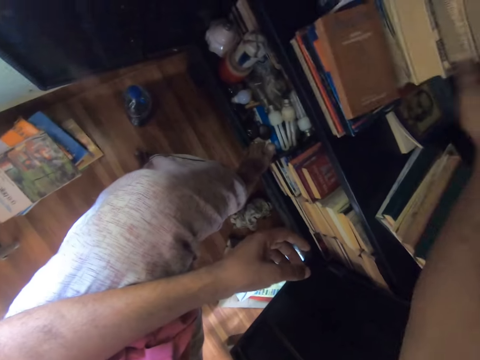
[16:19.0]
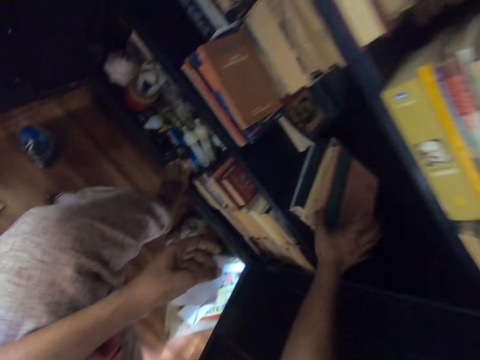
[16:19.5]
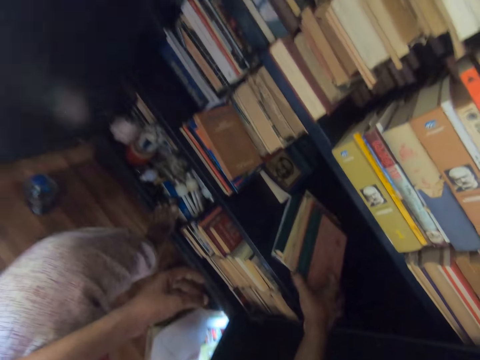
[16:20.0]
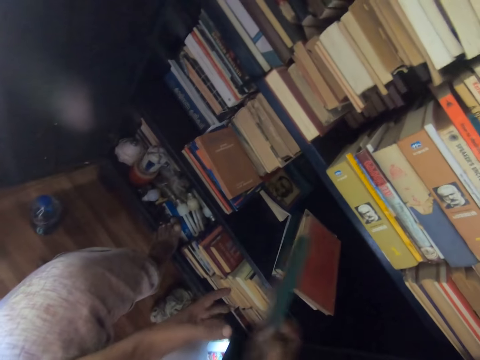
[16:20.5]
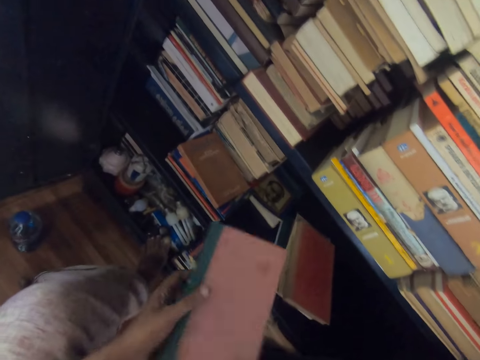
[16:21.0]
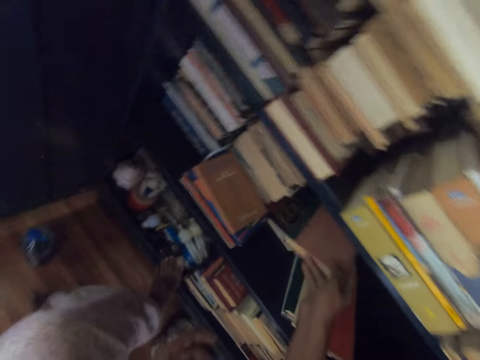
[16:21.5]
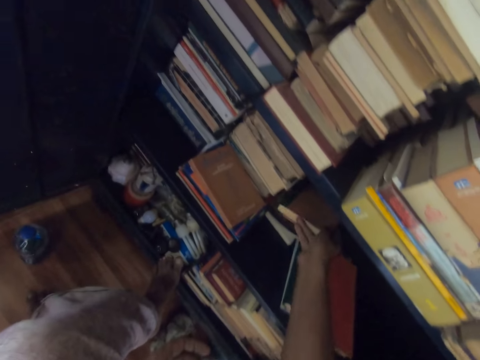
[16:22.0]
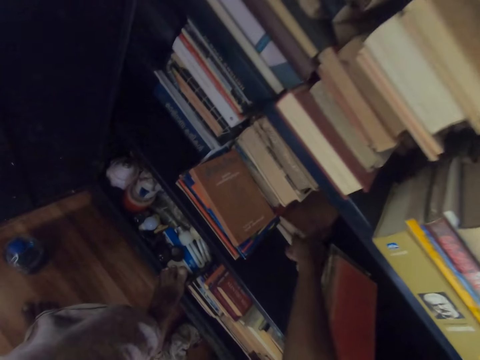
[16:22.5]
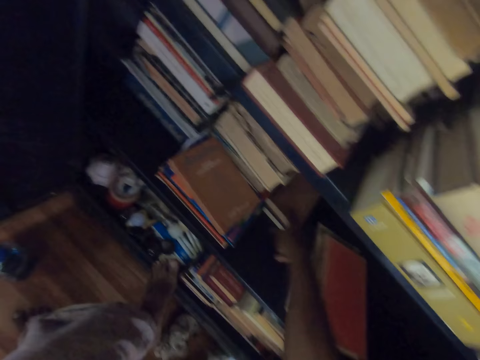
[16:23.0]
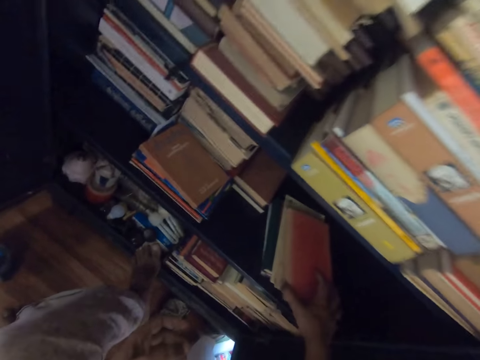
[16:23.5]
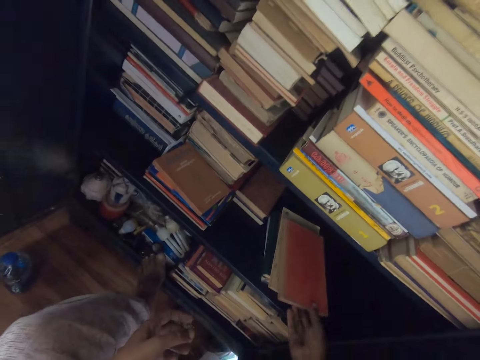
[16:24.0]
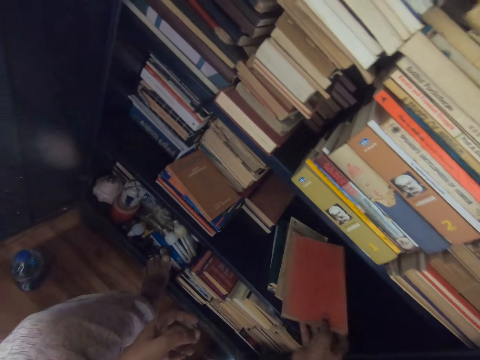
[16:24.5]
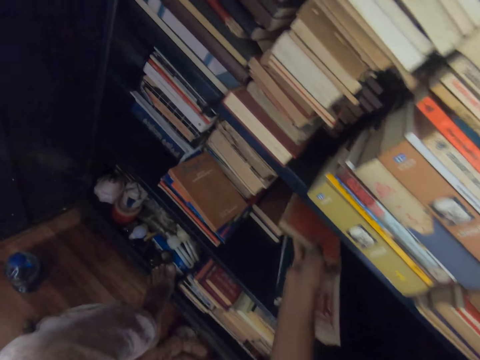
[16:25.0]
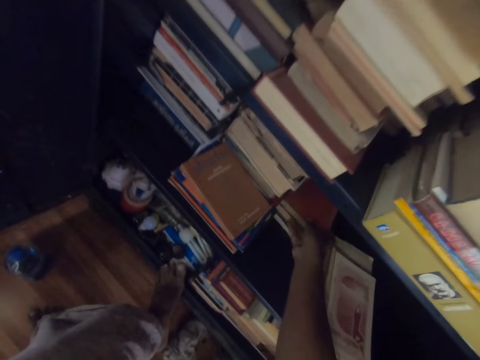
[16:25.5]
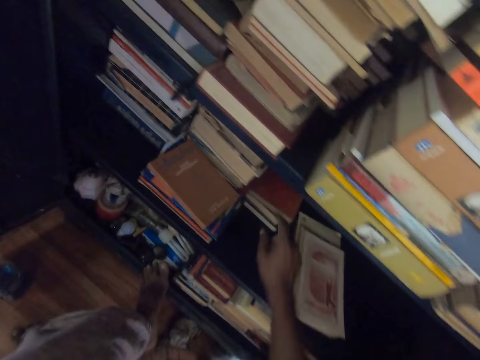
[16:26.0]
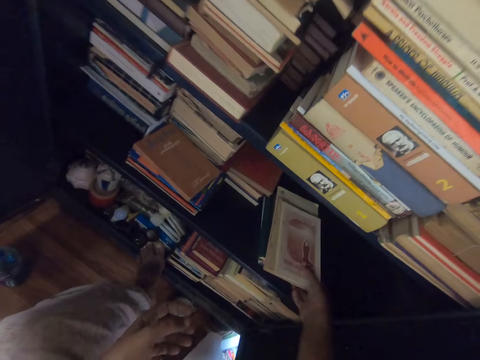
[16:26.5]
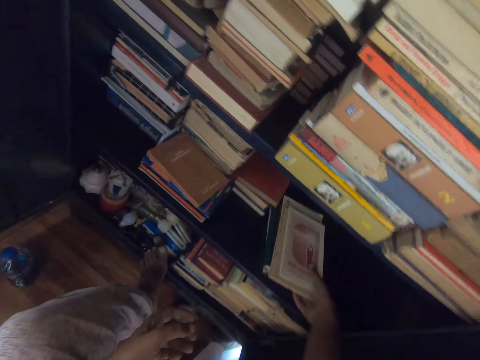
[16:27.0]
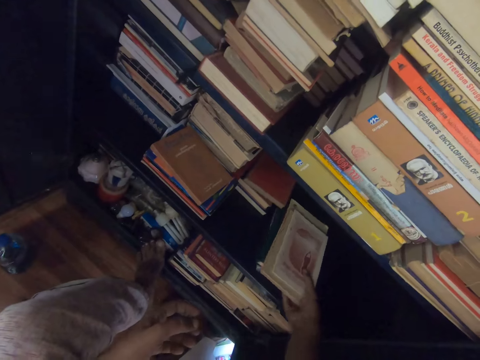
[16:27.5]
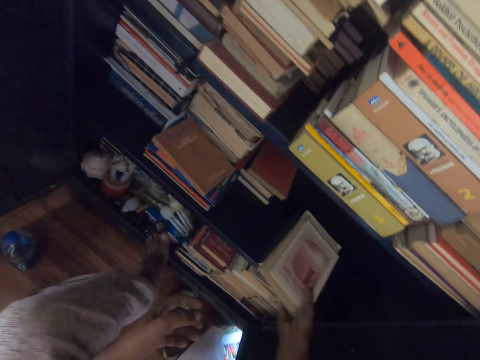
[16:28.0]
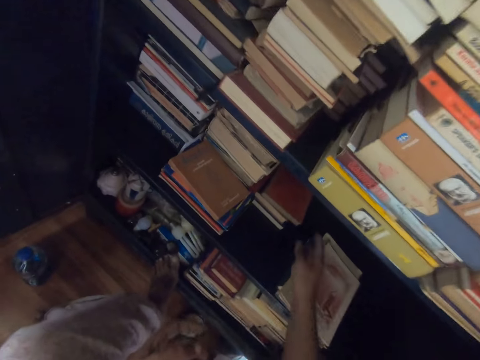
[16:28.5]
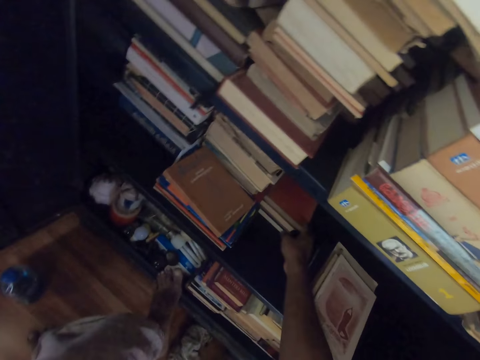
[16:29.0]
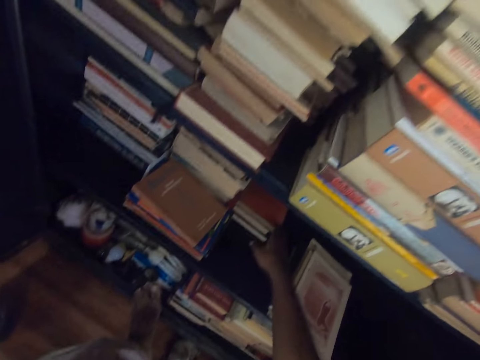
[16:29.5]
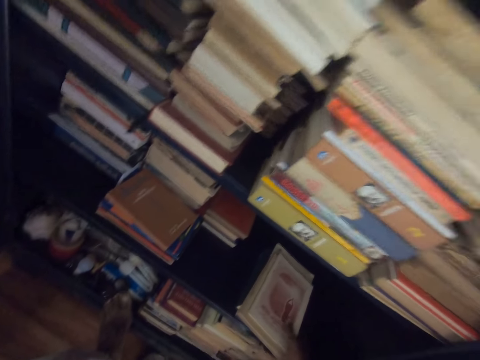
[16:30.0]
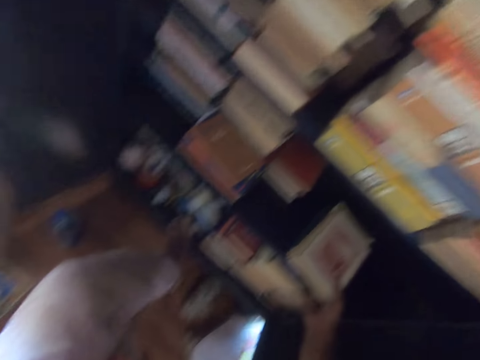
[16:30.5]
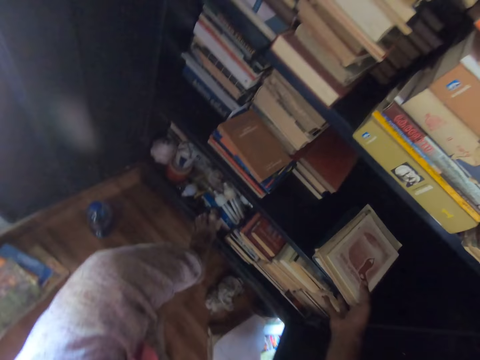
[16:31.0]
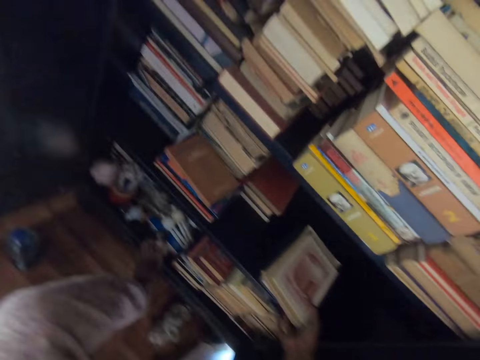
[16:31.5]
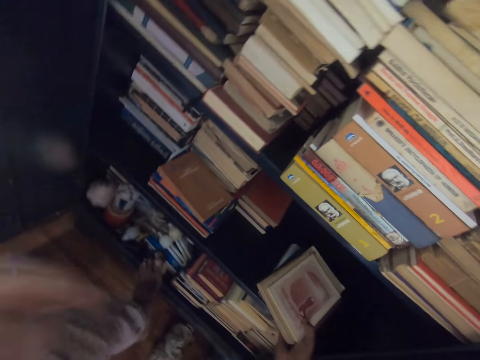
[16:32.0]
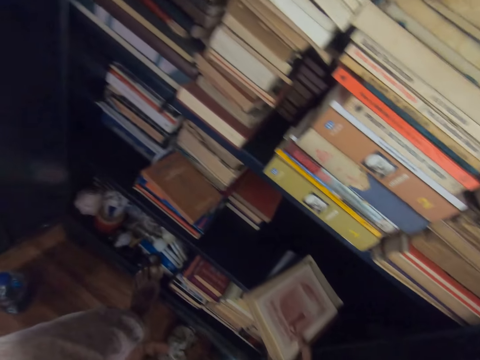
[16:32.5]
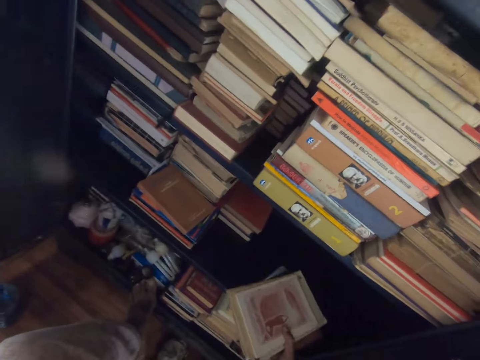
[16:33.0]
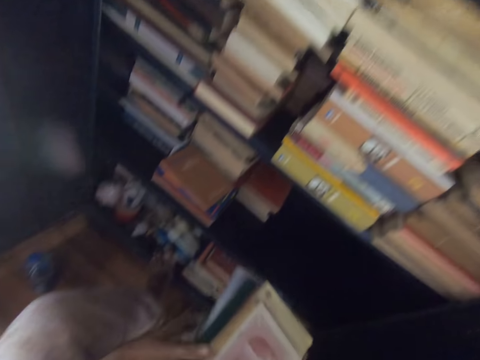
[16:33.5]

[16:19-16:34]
The camera wearer puts books on the shelf. They arrange the books in the shelf. They touch a book.

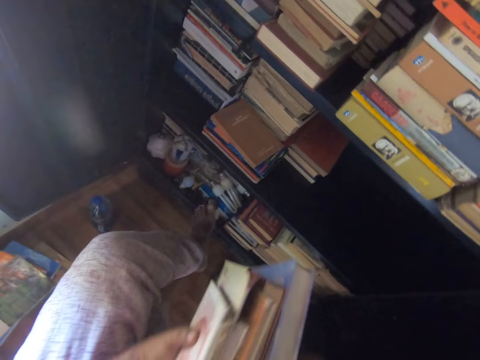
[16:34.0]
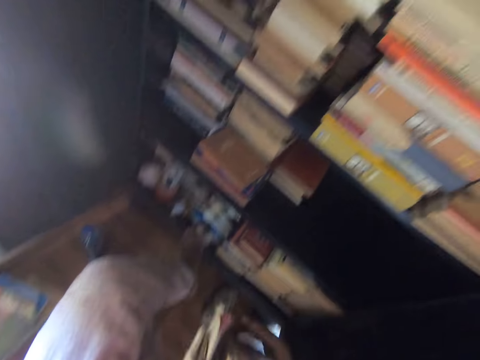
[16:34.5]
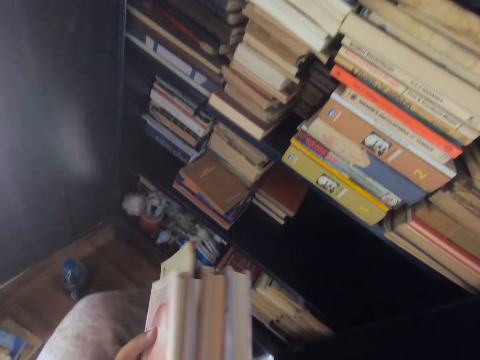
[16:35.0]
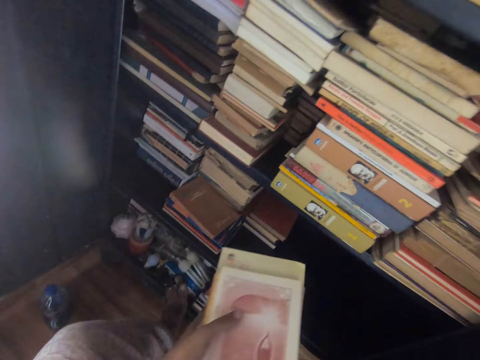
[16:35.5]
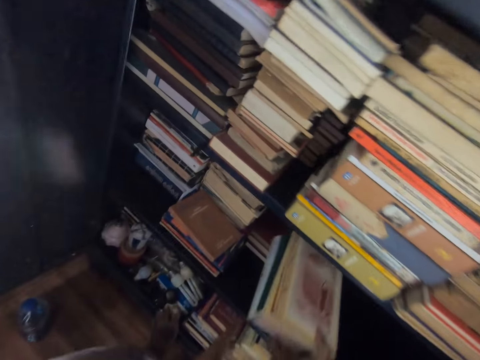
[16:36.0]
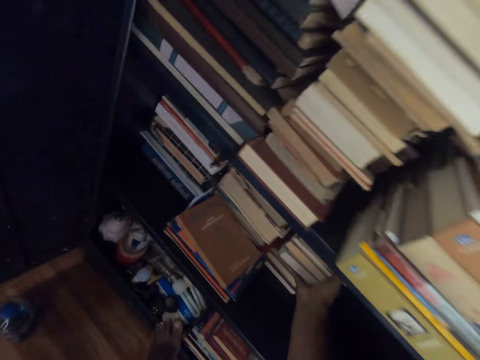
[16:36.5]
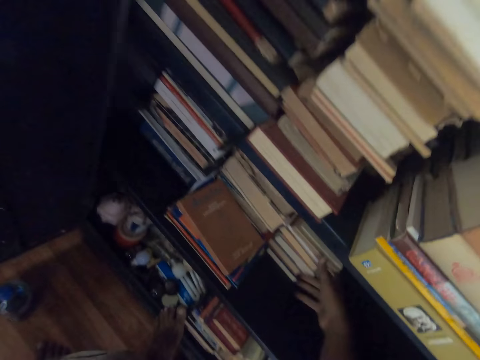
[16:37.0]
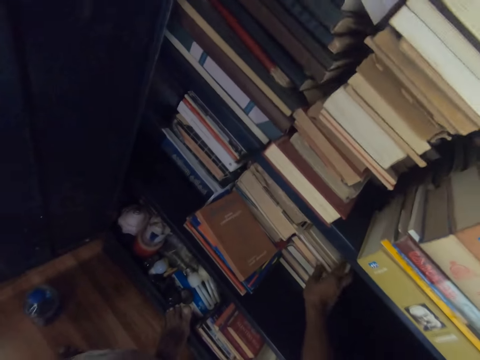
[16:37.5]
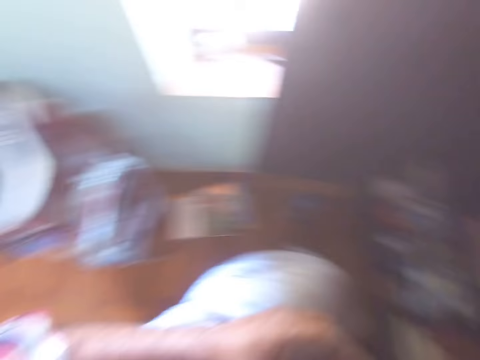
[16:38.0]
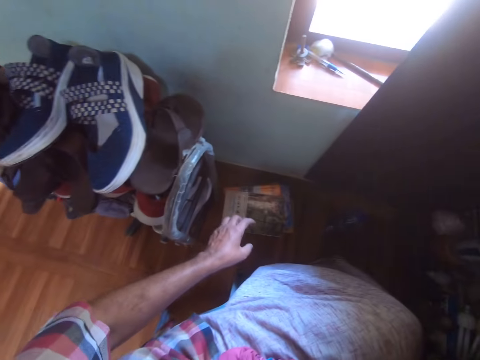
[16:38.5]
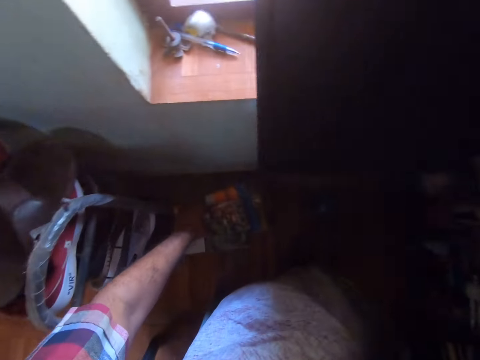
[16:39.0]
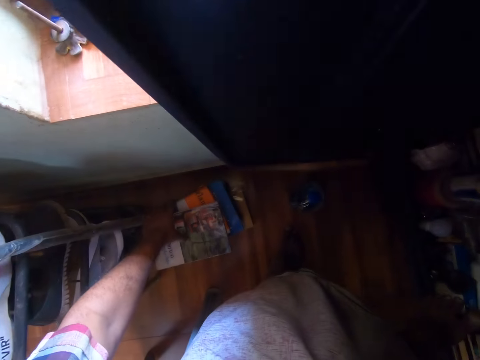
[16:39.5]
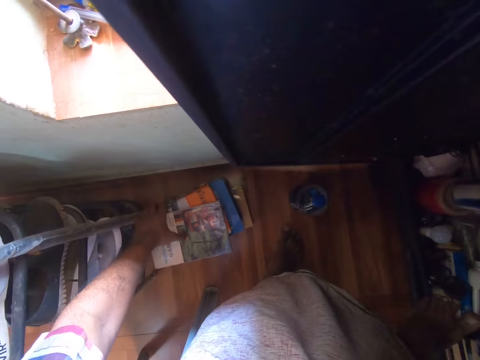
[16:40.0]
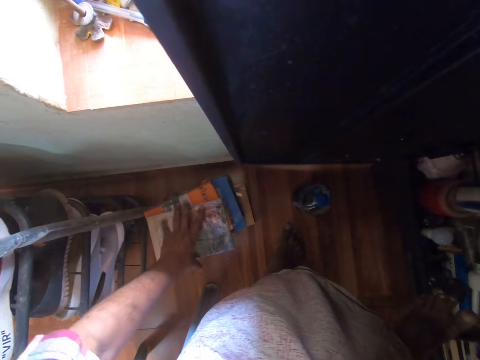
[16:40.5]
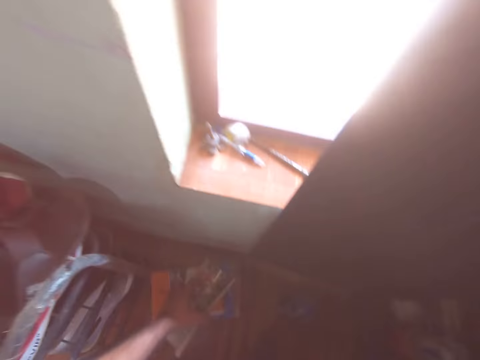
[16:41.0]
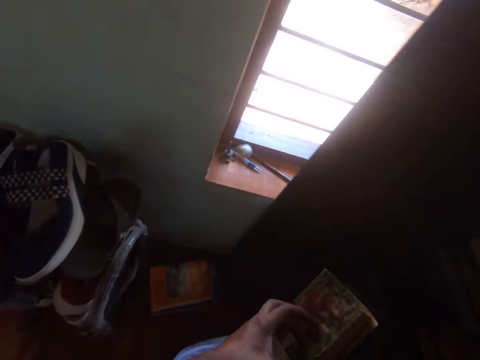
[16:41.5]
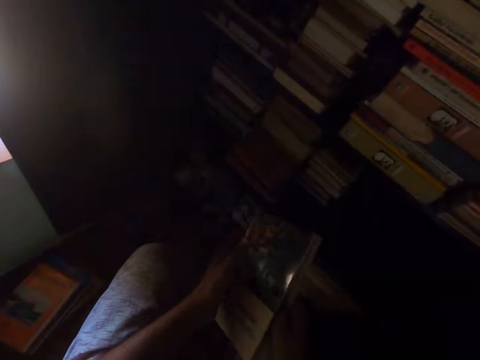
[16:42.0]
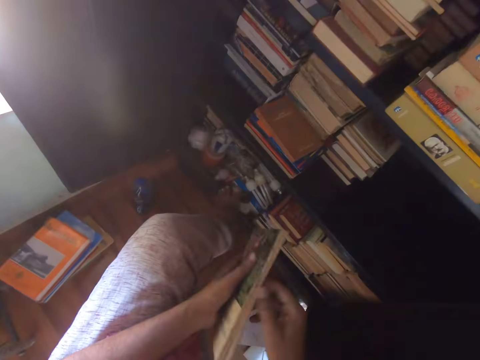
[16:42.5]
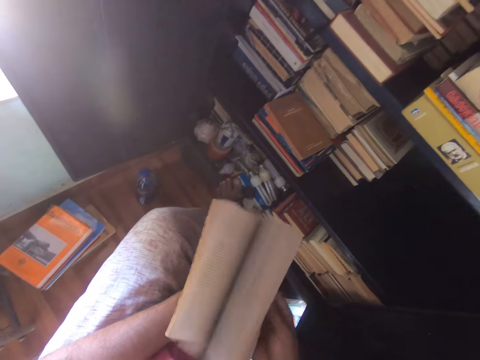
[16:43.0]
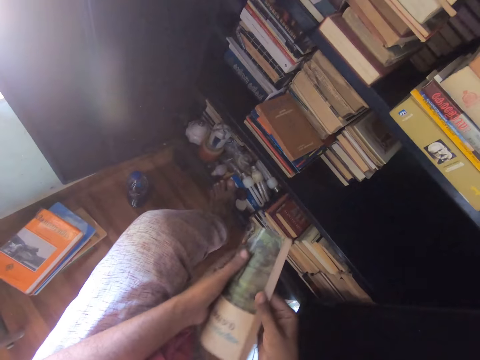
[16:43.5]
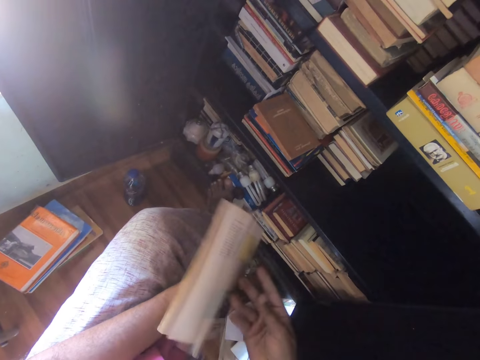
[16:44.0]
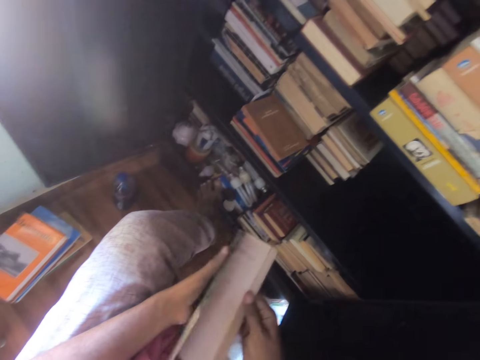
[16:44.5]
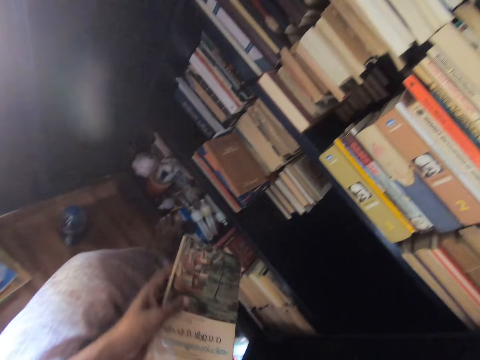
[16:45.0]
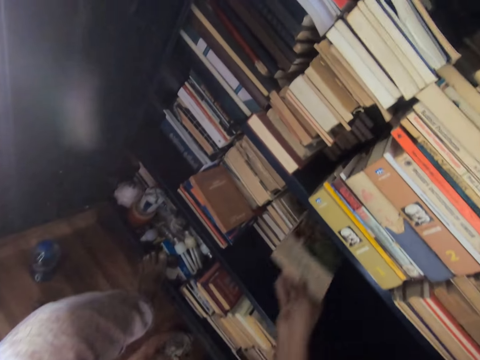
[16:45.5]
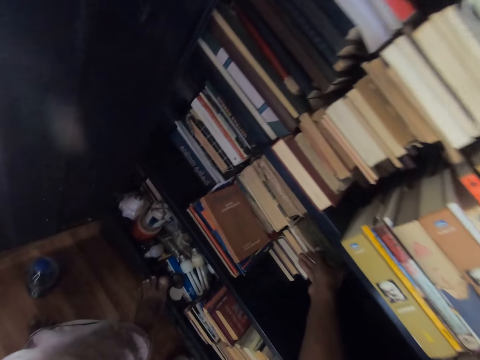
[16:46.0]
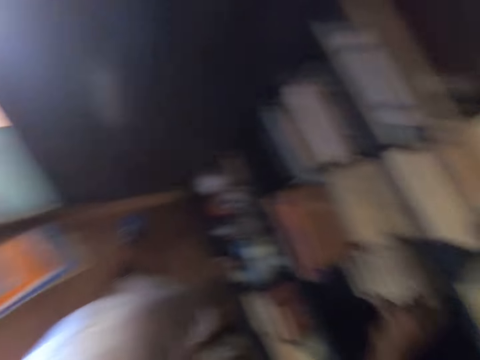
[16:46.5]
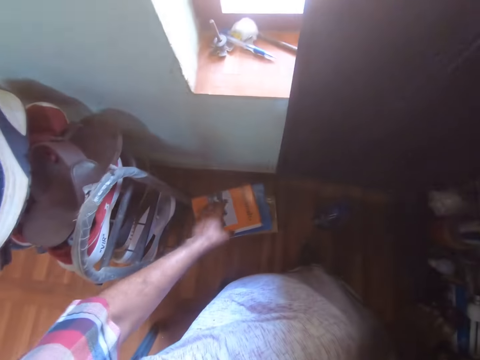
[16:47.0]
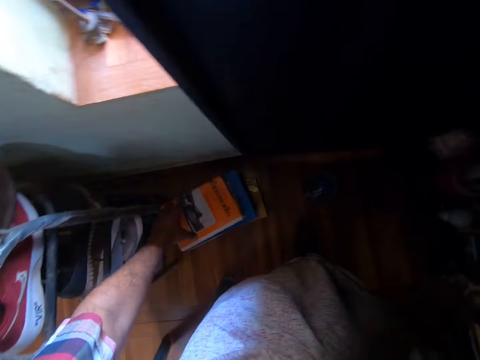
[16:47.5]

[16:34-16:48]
The camera wearer puts books on the shelf. They look around. They pick a book from down. They peruse the book. They open the book page. They put the book in the shelf.
